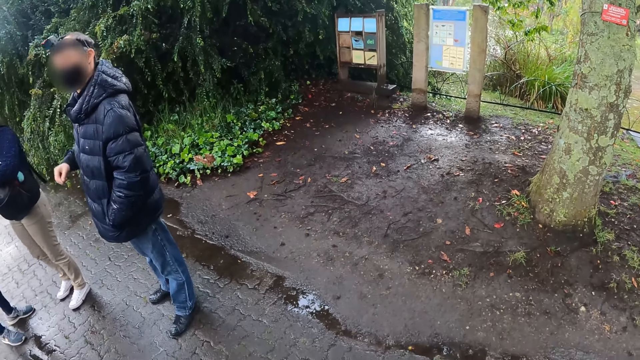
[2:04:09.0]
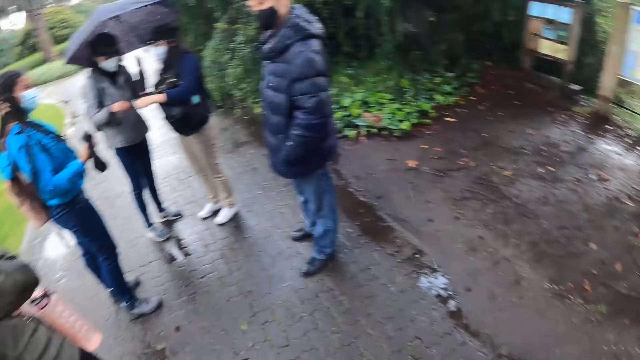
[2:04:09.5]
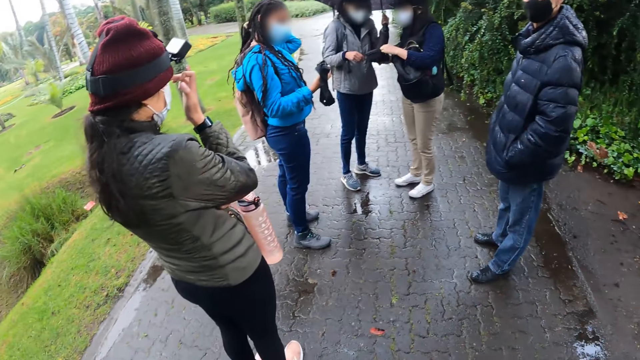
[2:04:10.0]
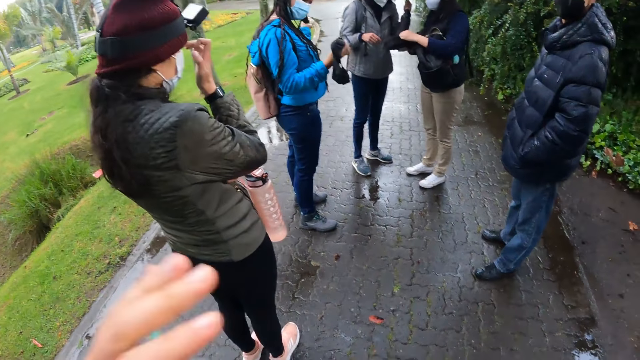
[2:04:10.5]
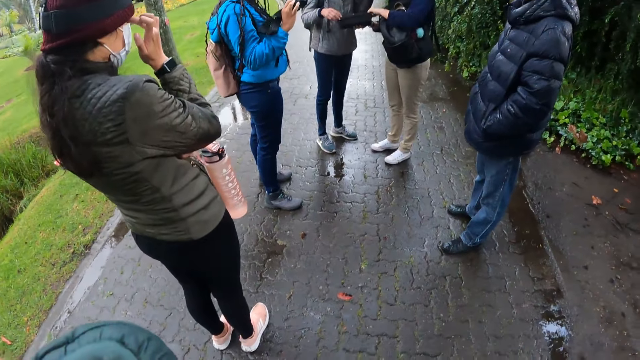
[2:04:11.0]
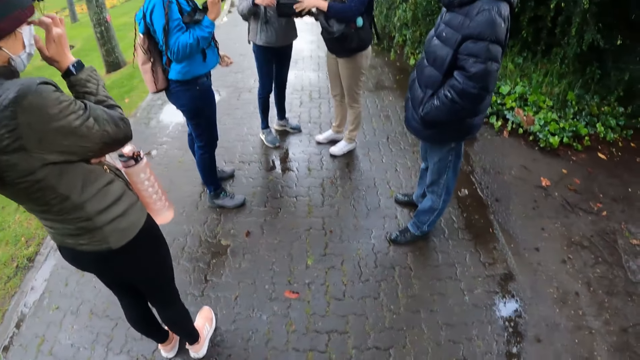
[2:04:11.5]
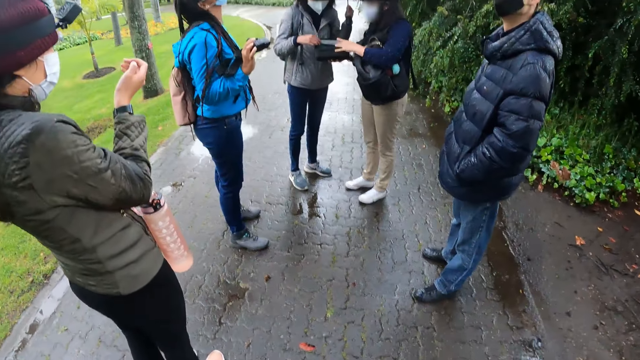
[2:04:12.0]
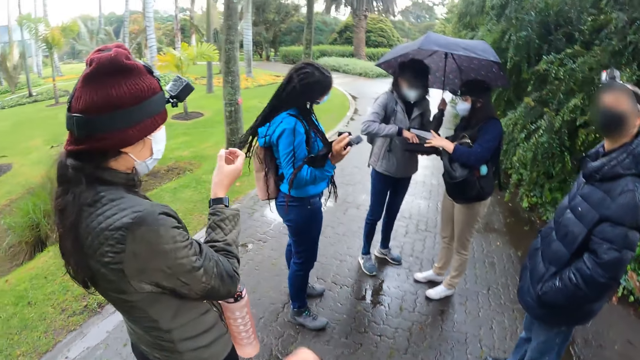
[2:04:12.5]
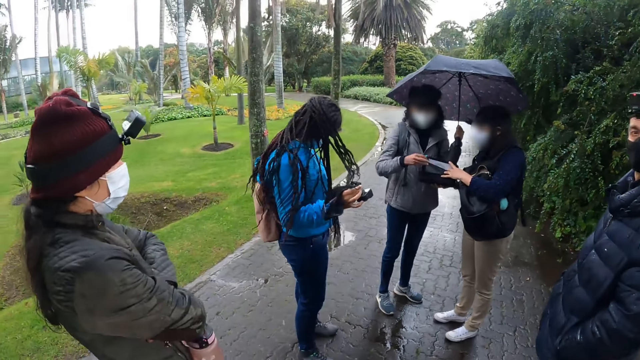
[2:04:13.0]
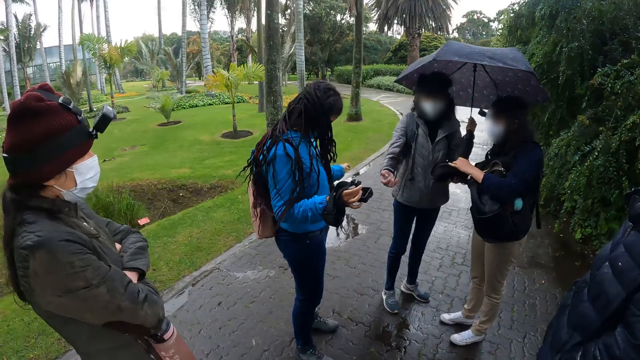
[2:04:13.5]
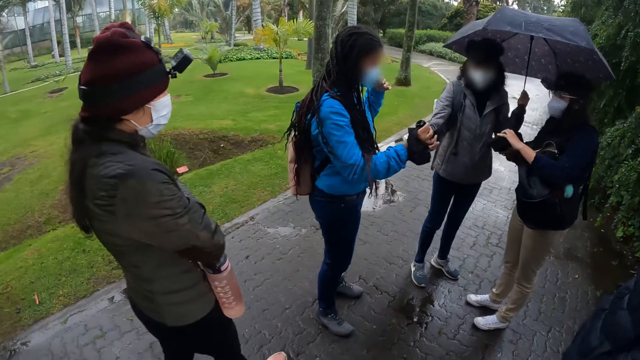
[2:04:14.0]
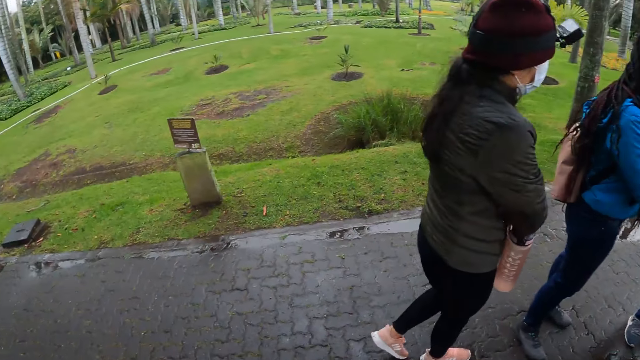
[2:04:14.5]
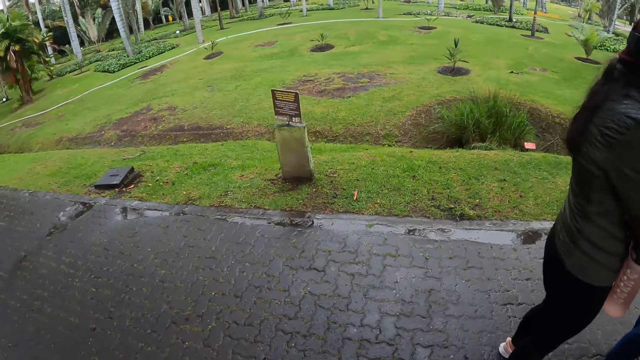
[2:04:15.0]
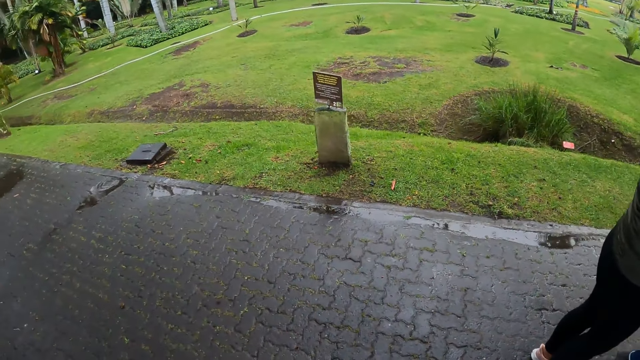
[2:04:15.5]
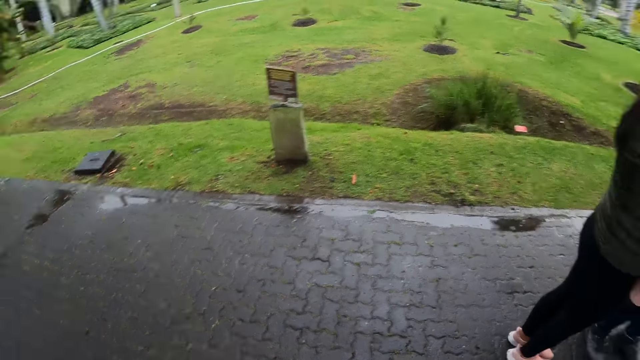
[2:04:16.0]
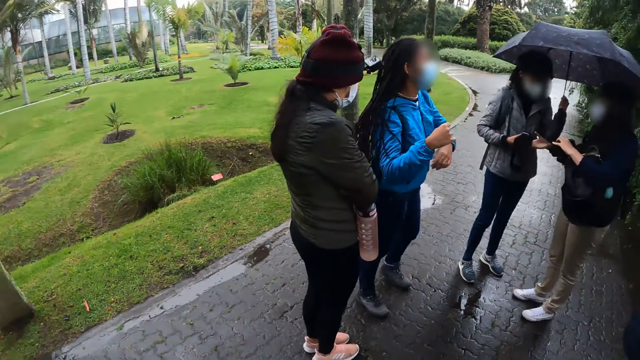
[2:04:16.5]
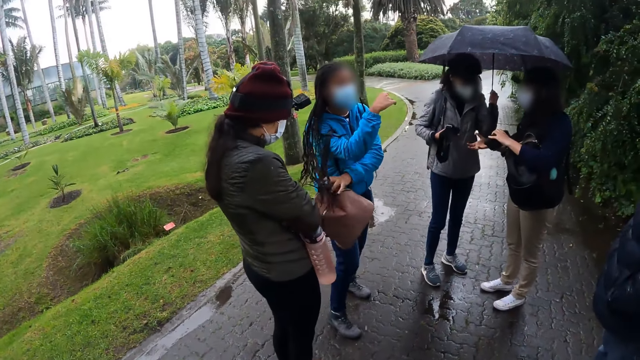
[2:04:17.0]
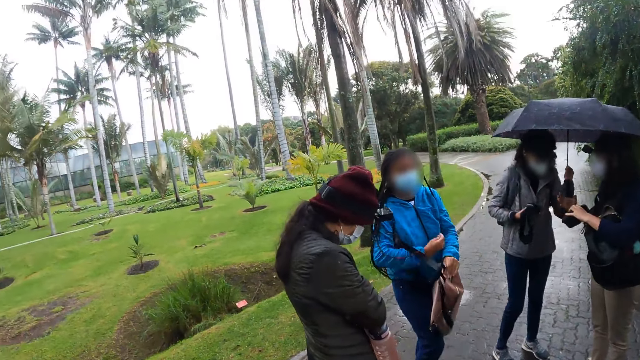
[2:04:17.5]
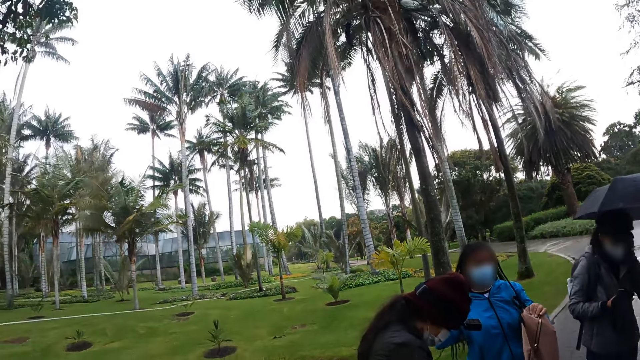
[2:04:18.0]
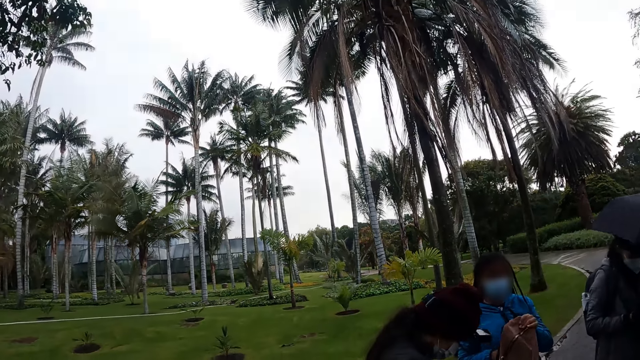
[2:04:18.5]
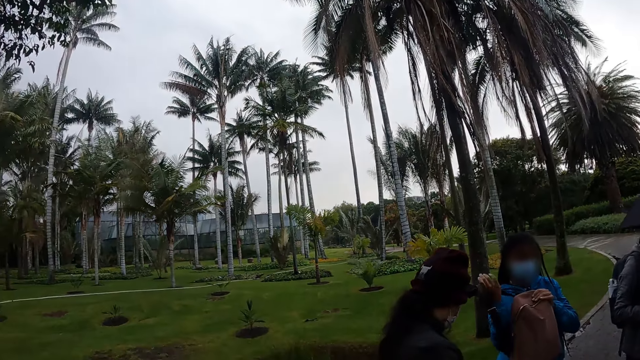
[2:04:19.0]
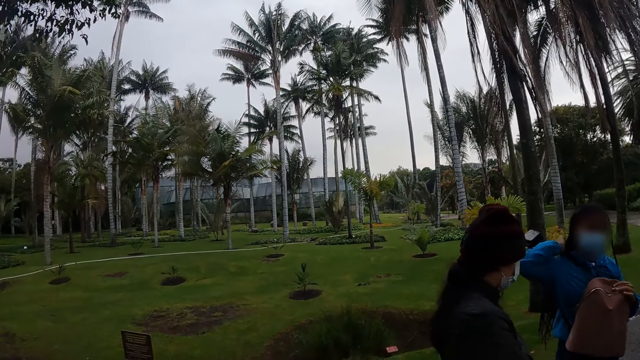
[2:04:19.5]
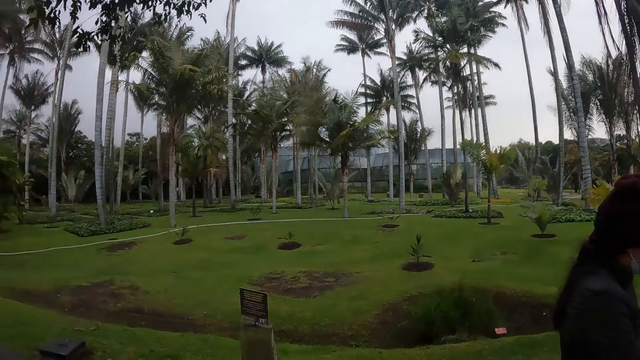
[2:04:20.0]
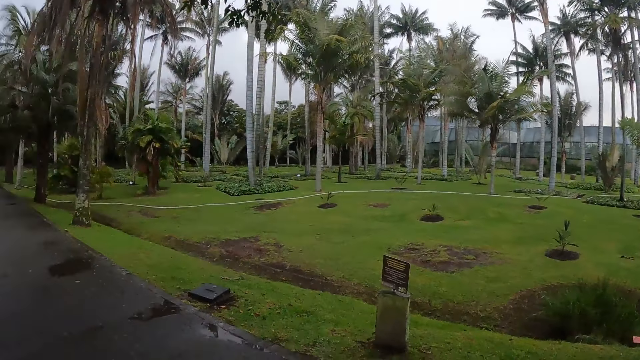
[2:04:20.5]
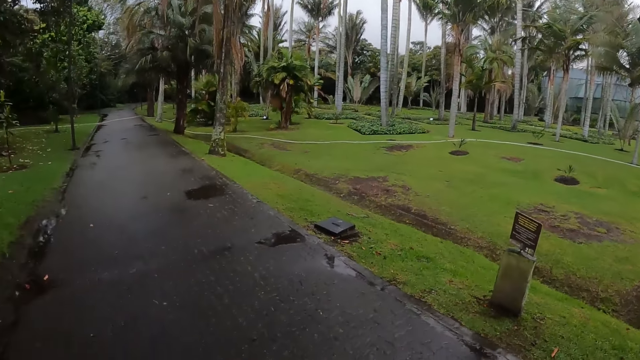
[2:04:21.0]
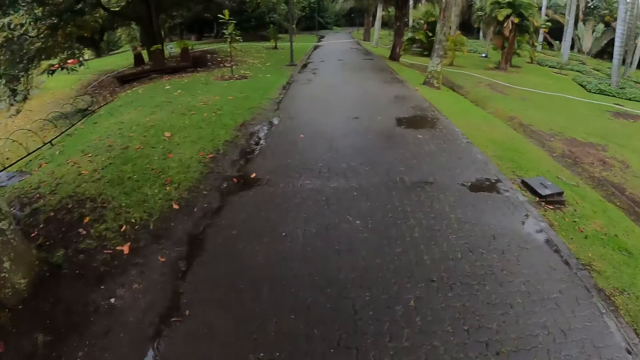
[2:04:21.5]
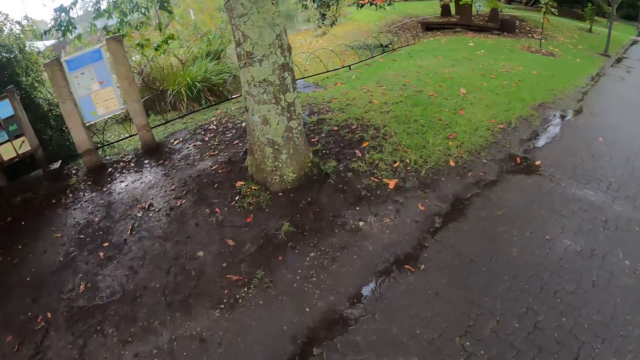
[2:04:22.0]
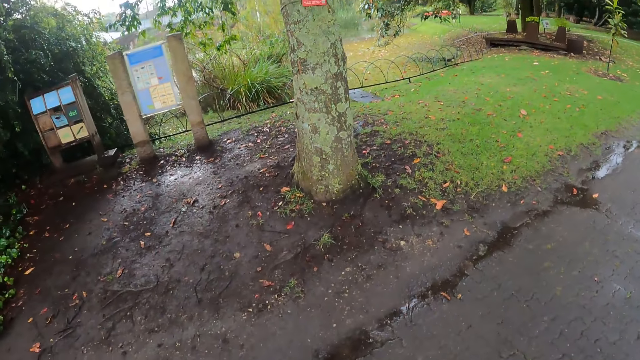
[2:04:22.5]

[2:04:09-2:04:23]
A woman interacts with another woman. The second woman holds an umbrella with her left hand. The first woman holds a box with both hands. The first woman interacts with the second woman. The first woman opens the box with her left hand. The camera wearer touches his face with his left hand. He looks around the compound. The second woman picks up a battery from the box with her right hand. The second woman passes the battery to a third woman with her right hand. The third woman gives the second woman a head camera with her right hand. The third woman holds a bag with her left hand. She carries the bag with both hands.

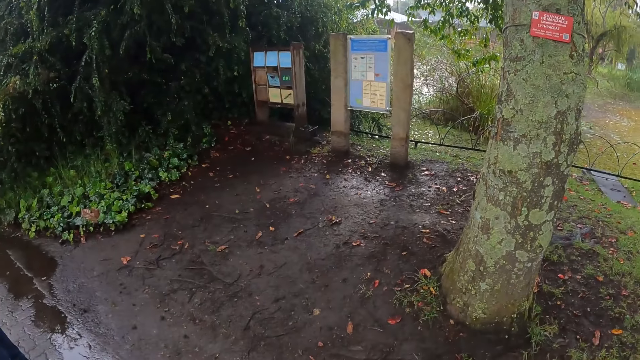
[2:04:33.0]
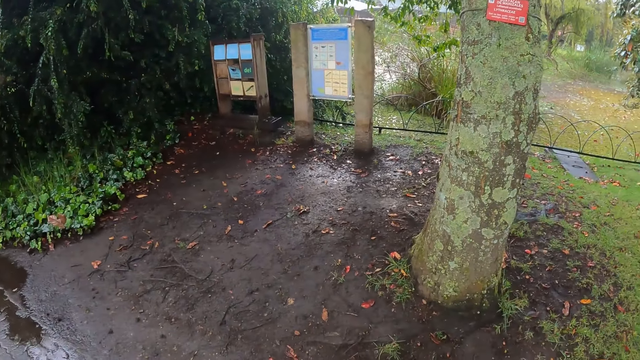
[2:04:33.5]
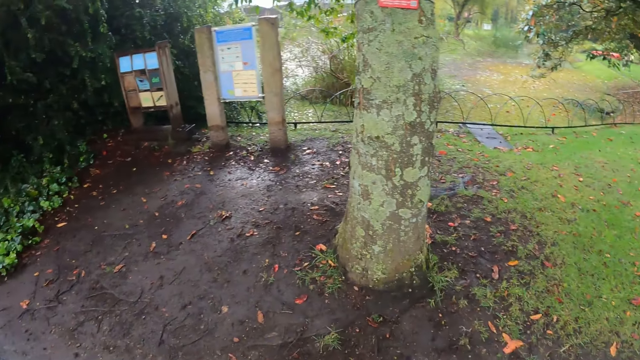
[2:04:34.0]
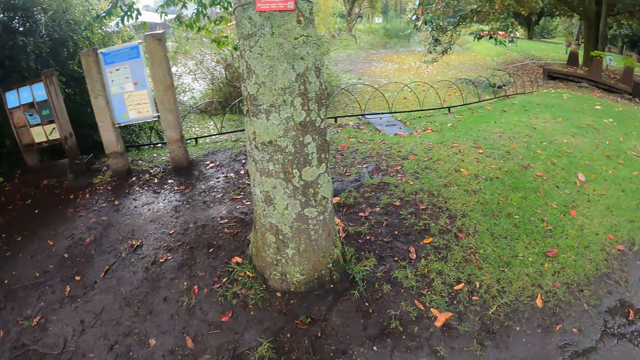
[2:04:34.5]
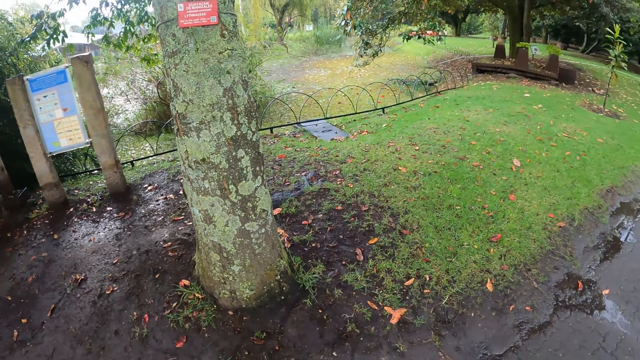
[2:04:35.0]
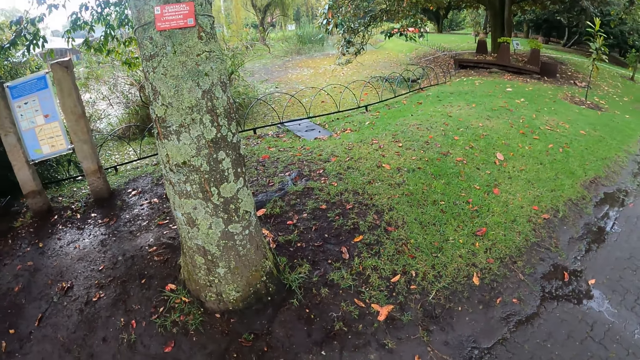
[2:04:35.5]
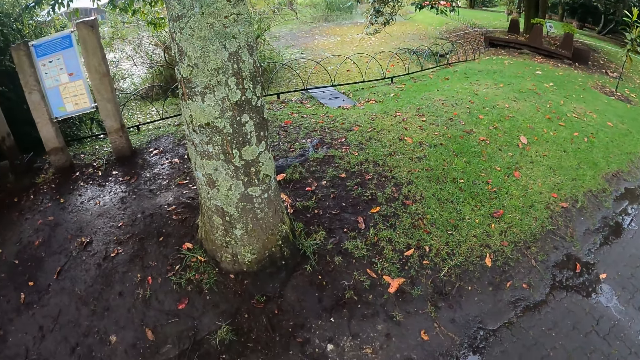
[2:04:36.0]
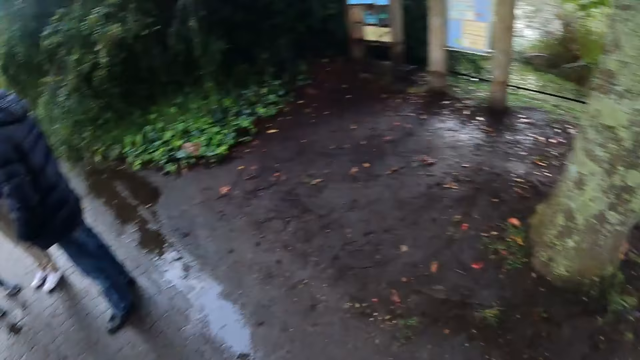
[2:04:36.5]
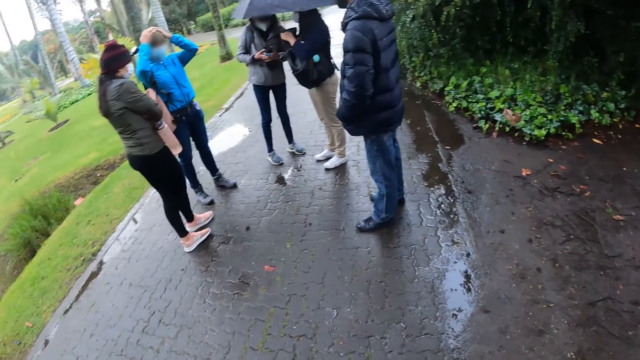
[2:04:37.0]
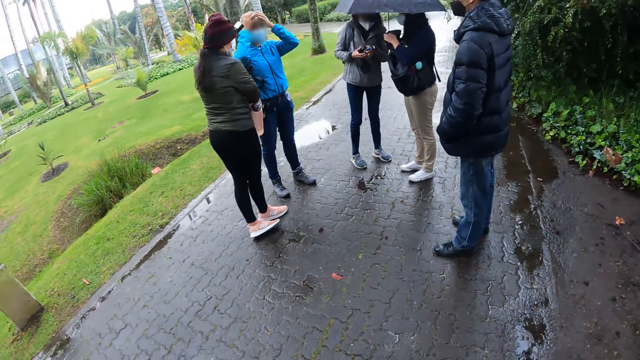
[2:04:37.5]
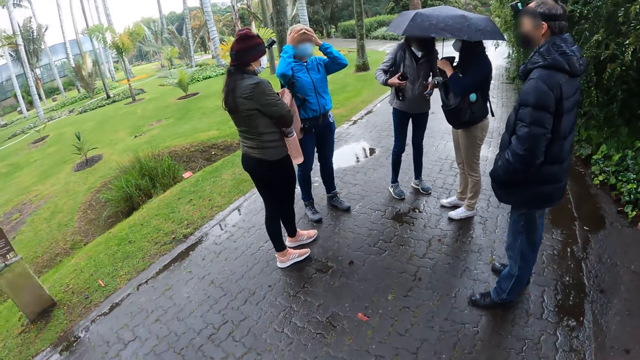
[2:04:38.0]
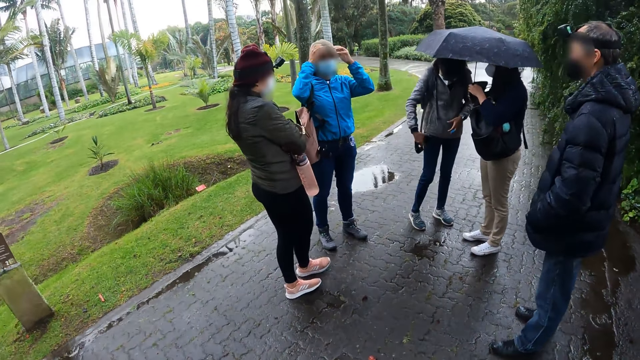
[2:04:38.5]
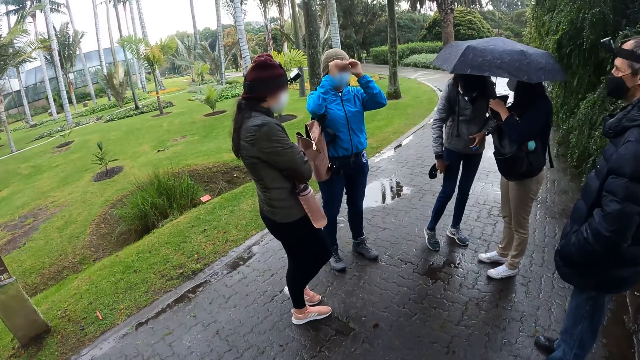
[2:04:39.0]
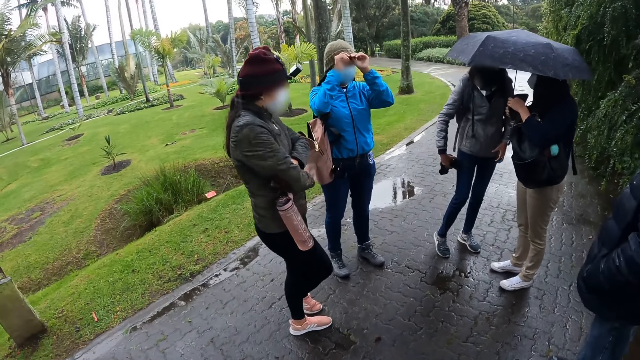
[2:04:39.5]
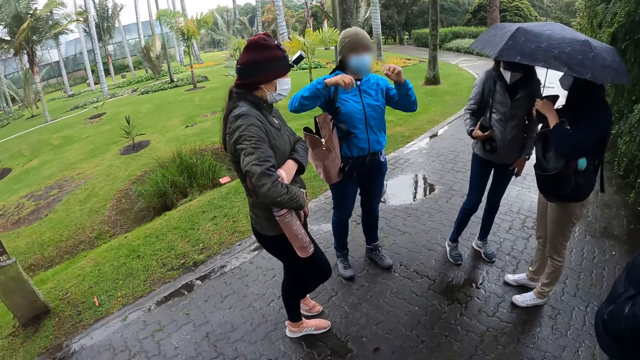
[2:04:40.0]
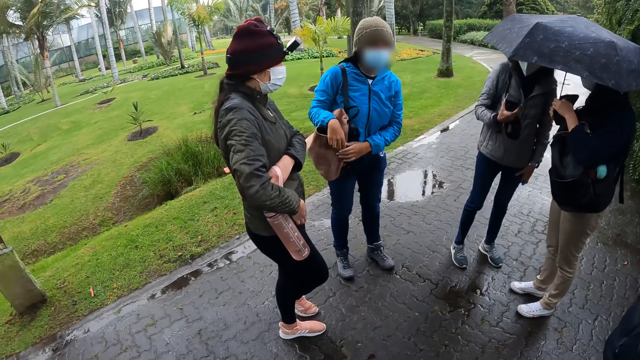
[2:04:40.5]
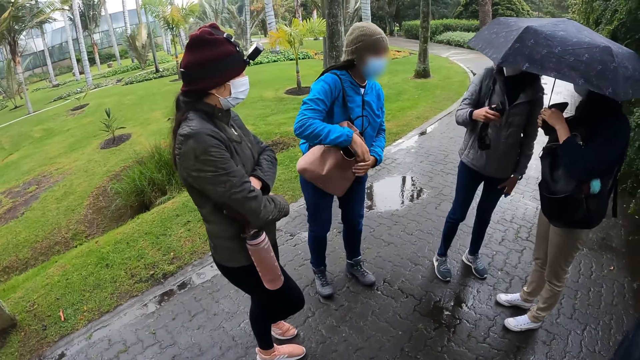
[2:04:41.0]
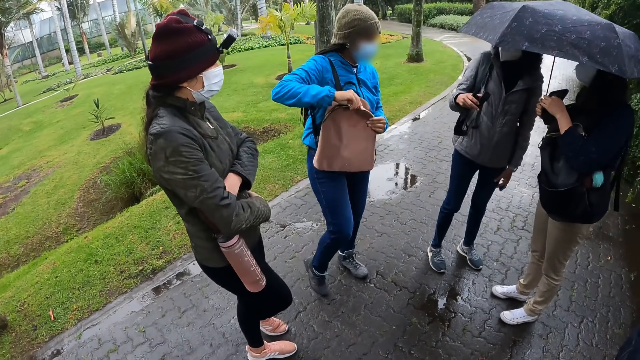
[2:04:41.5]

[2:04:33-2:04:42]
A woman adjusts a head warmer on her head with both hands. Another woman holds the umbrella with her right hand. A third woman holds the head camera with both hands. The third woman wipes the head camera in her right hand with her trouser. She holds the head camera with her right hand. The first woman zips the bag with her right hand.
